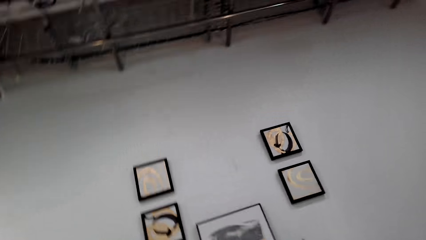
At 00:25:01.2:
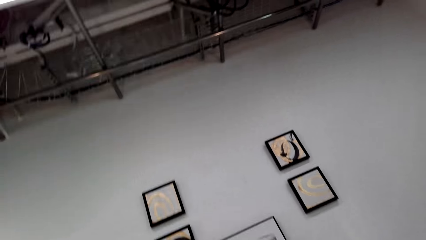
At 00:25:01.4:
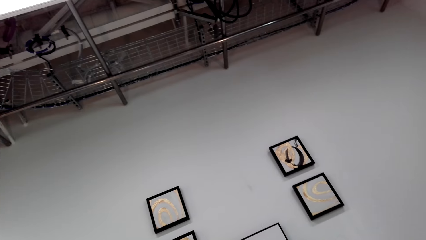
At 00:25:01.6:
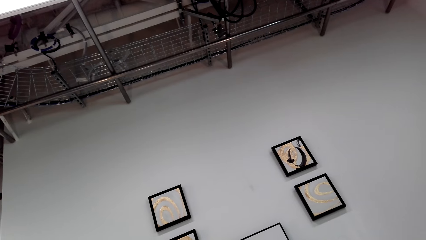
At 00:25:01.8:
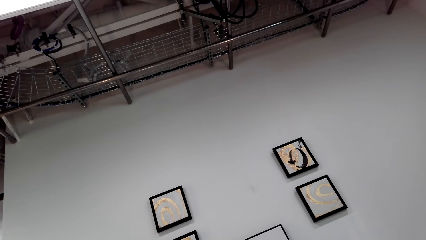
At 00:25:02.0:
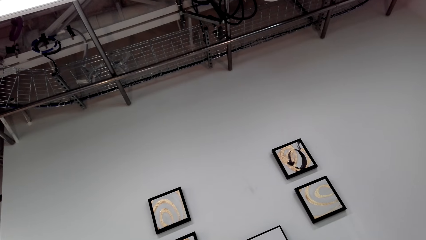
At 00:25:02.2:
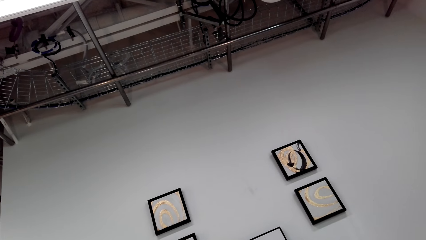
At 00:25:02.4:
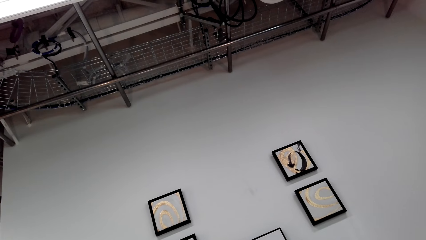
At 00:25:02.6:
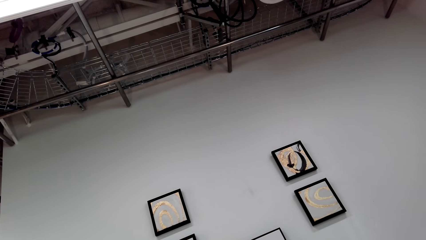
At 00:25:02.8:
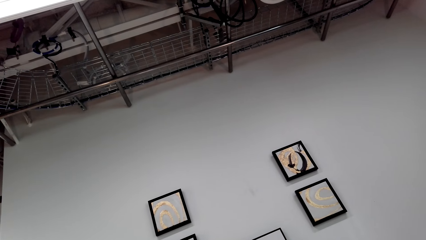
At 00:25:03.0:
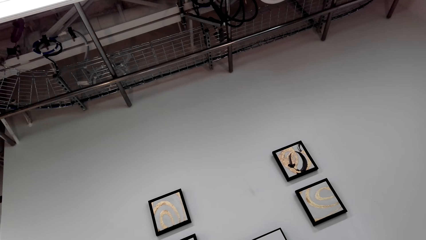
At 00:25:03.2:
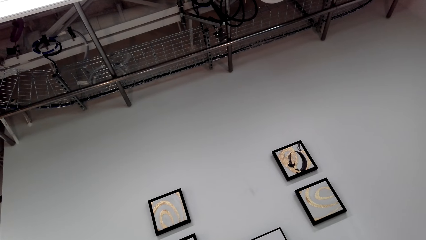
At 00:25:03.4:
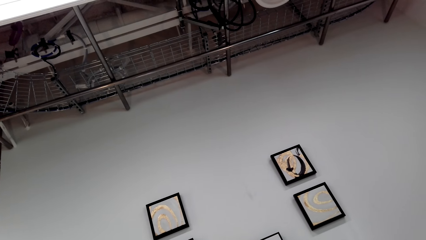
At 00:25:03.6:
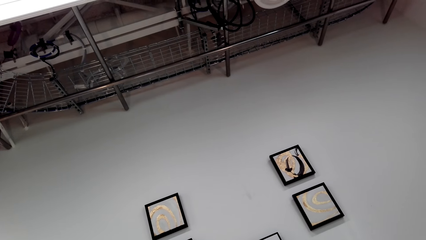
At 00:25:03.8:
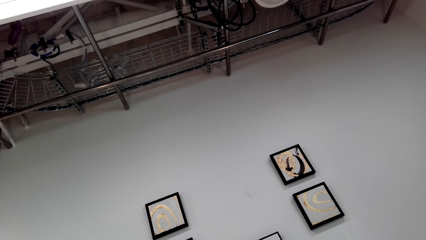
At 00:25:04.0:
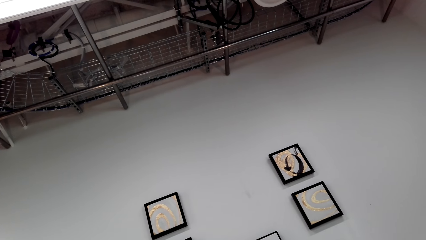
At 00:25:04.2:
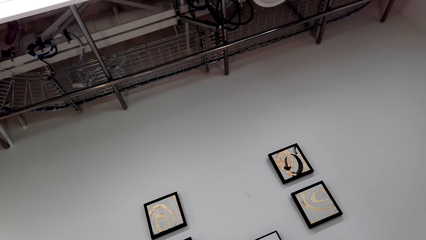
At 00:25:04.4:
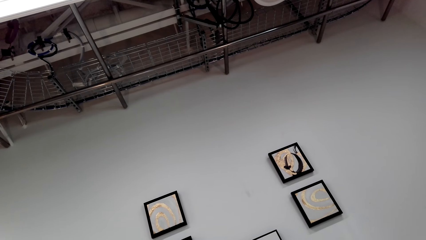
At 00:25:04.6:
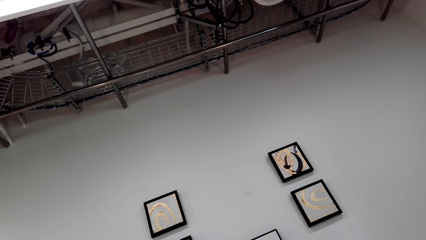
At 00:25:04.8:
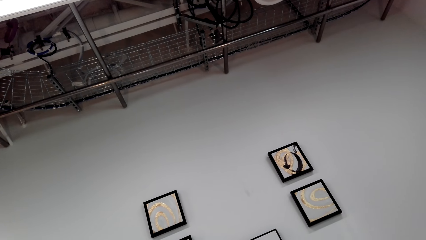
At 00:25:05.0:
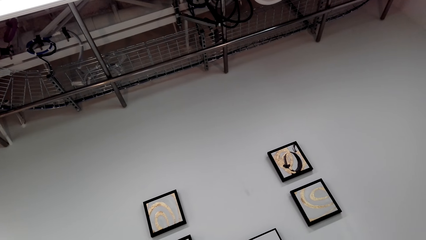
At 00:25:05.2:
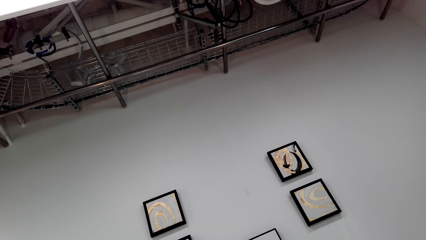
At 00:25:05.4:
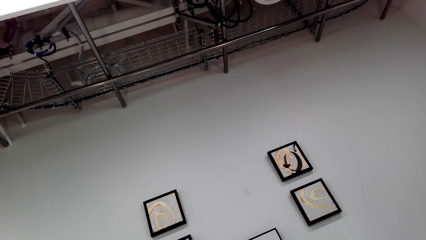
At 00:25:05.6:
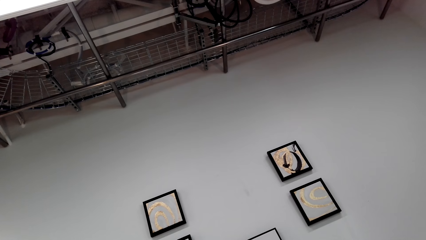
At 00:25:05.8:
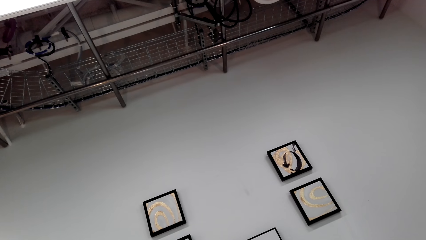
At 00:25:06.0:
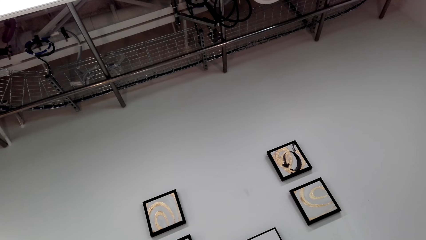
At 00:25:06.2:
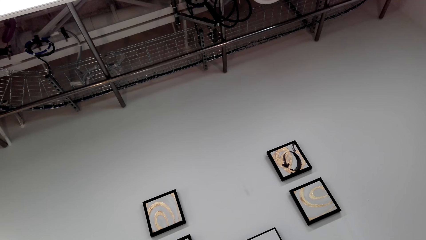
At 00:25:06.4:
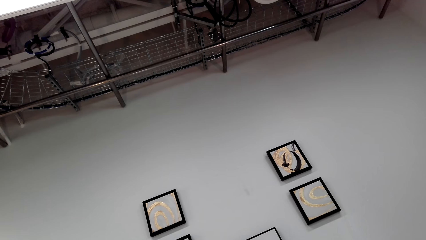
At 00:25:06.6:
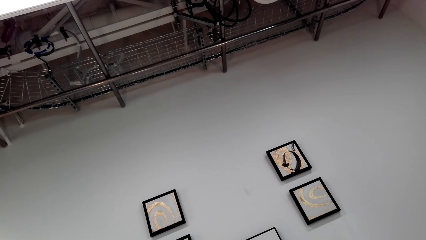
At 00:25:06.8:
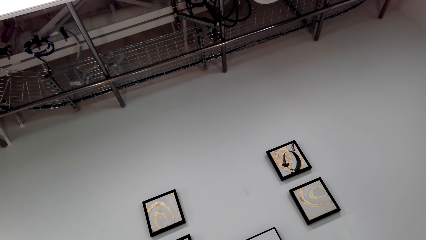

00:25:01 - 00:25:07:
The camera wearer looks upward.

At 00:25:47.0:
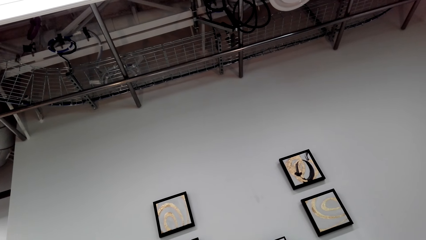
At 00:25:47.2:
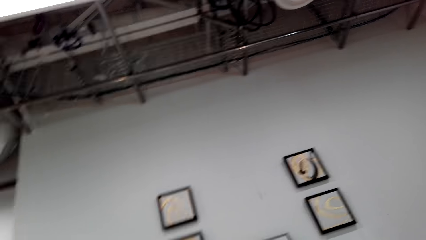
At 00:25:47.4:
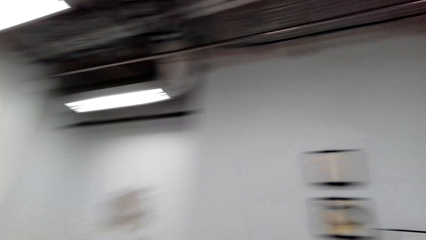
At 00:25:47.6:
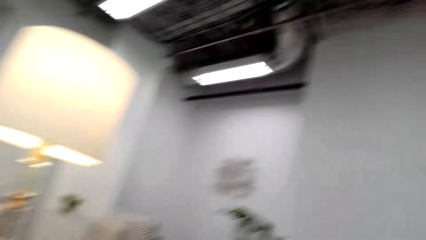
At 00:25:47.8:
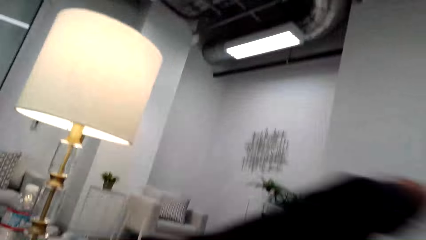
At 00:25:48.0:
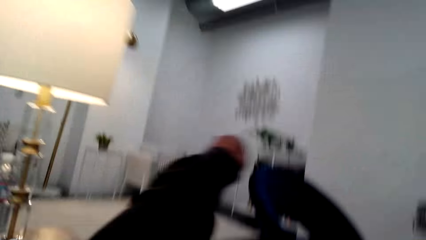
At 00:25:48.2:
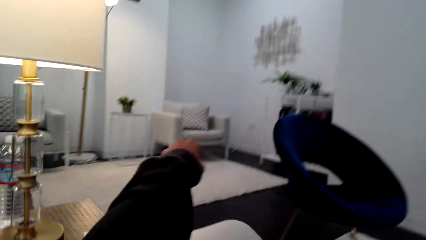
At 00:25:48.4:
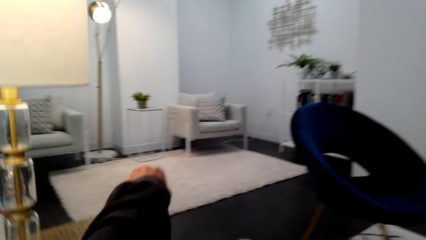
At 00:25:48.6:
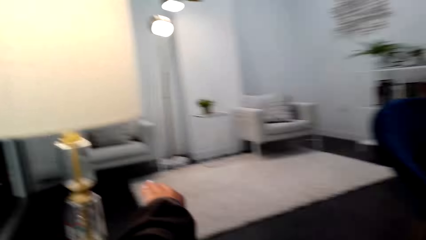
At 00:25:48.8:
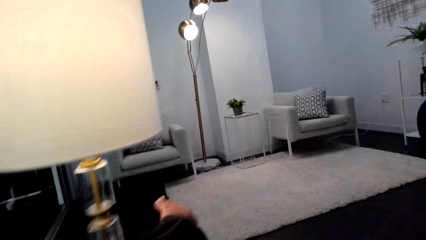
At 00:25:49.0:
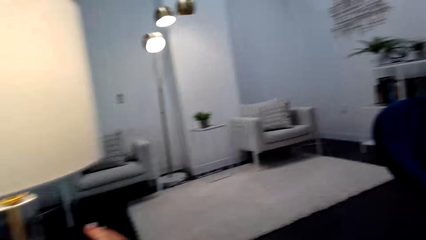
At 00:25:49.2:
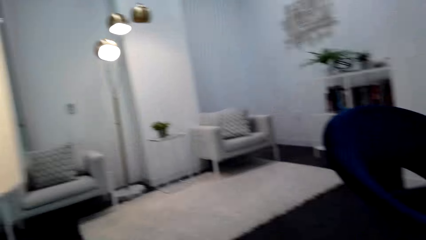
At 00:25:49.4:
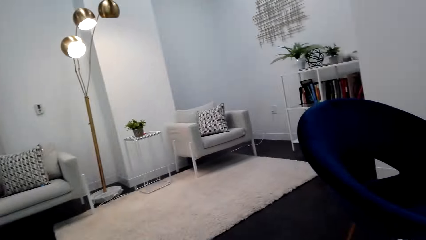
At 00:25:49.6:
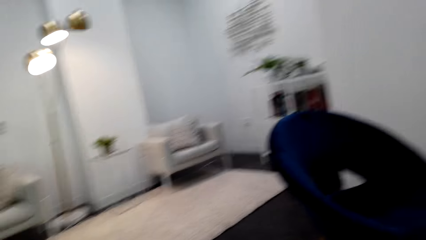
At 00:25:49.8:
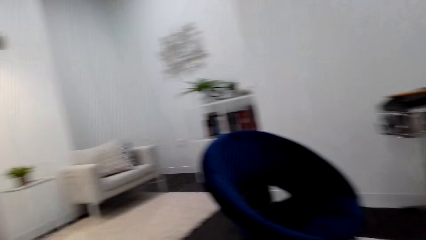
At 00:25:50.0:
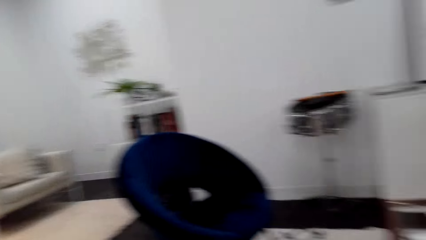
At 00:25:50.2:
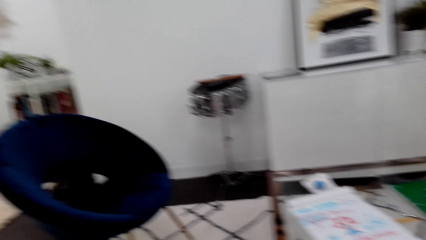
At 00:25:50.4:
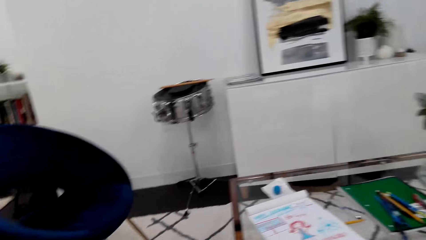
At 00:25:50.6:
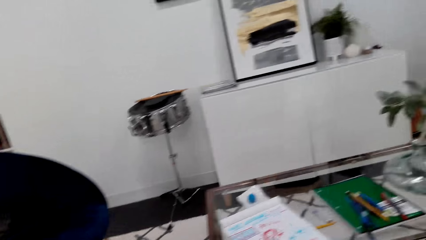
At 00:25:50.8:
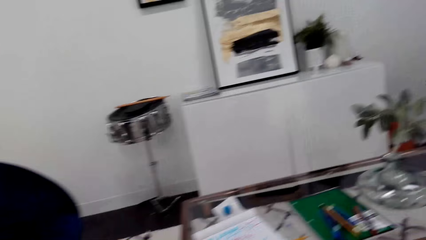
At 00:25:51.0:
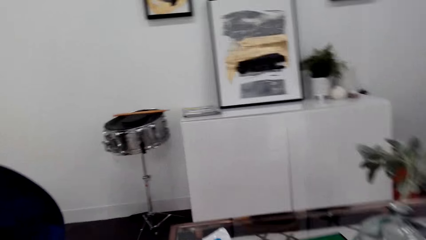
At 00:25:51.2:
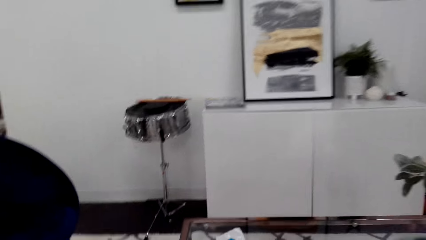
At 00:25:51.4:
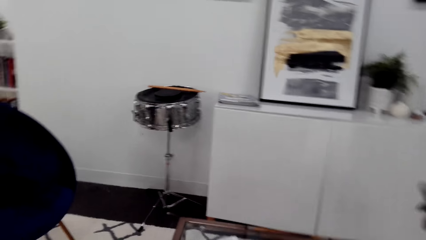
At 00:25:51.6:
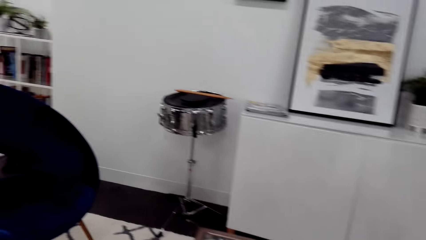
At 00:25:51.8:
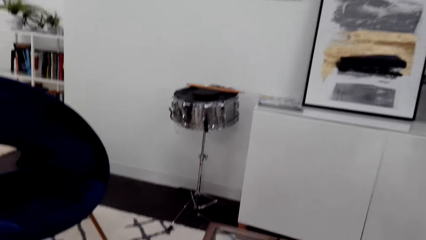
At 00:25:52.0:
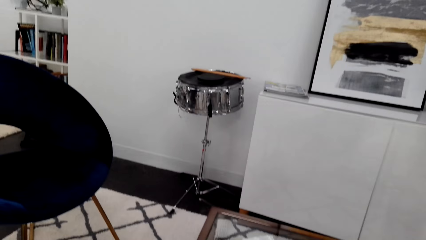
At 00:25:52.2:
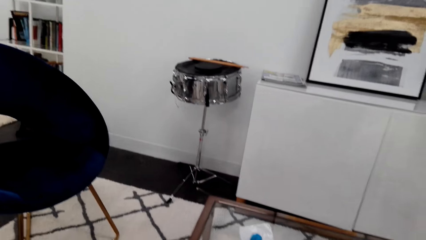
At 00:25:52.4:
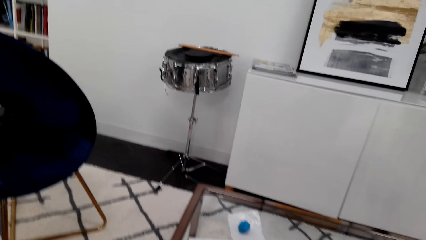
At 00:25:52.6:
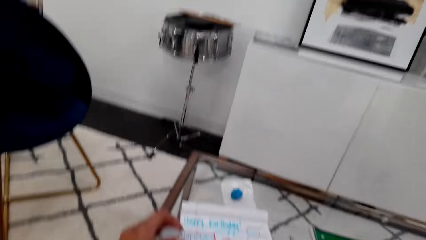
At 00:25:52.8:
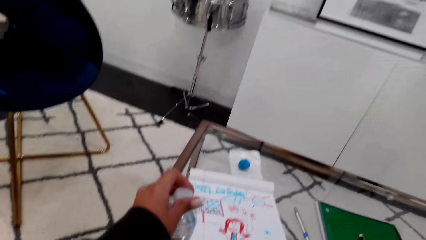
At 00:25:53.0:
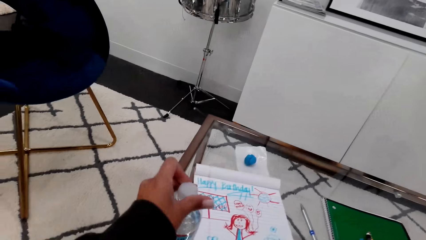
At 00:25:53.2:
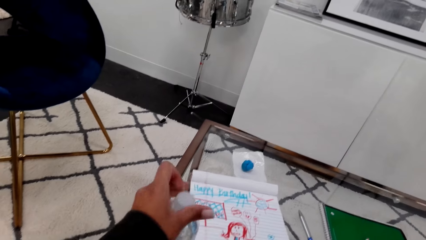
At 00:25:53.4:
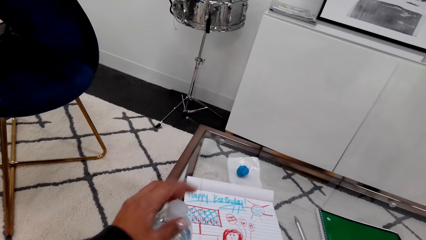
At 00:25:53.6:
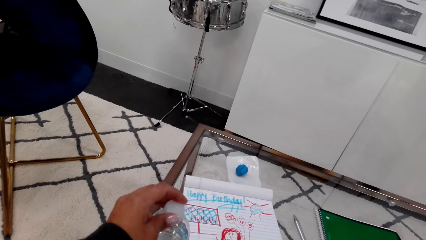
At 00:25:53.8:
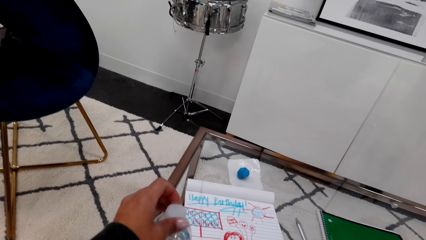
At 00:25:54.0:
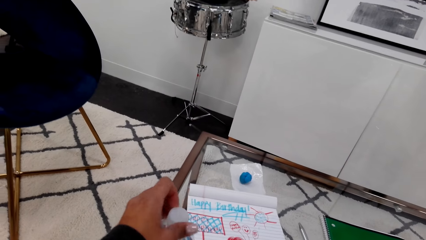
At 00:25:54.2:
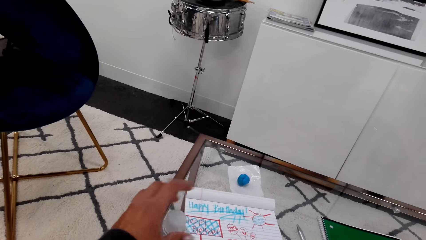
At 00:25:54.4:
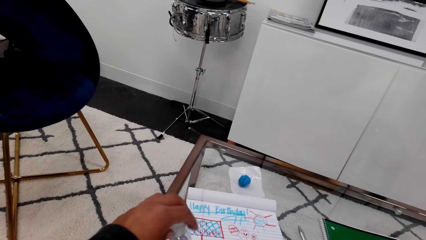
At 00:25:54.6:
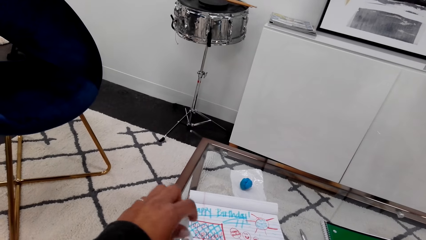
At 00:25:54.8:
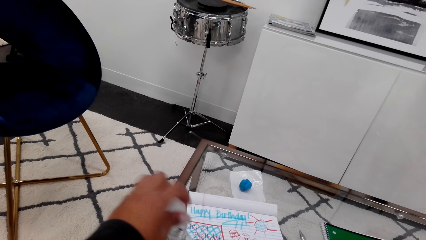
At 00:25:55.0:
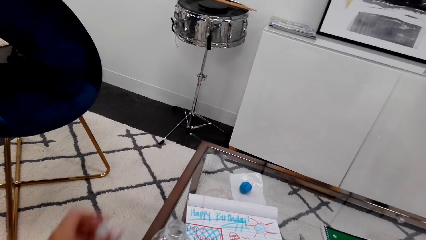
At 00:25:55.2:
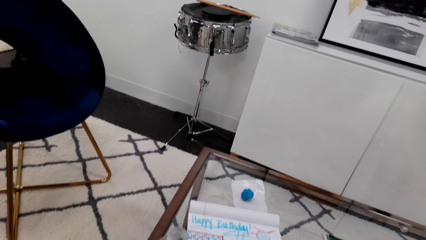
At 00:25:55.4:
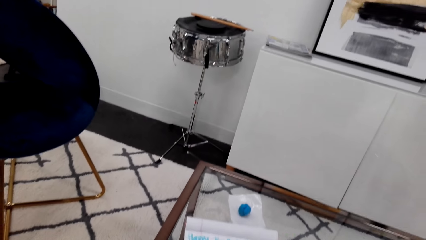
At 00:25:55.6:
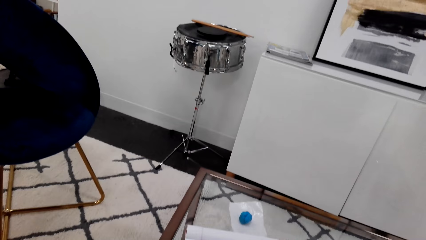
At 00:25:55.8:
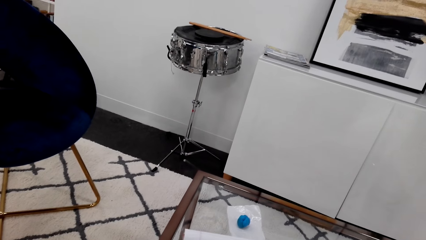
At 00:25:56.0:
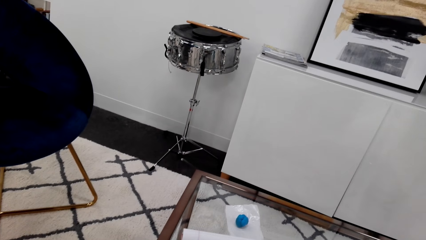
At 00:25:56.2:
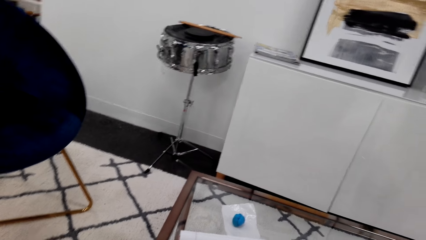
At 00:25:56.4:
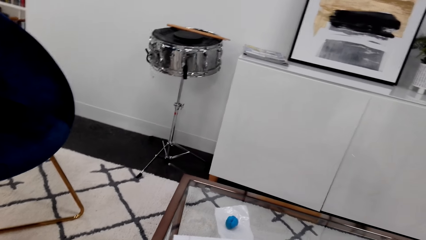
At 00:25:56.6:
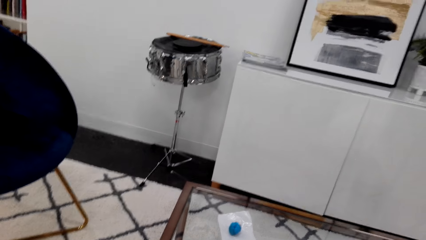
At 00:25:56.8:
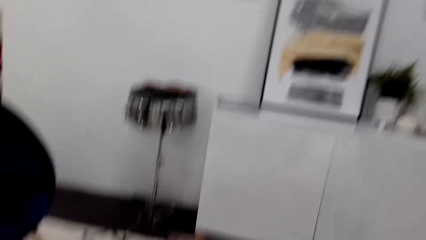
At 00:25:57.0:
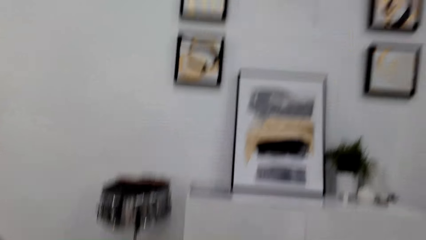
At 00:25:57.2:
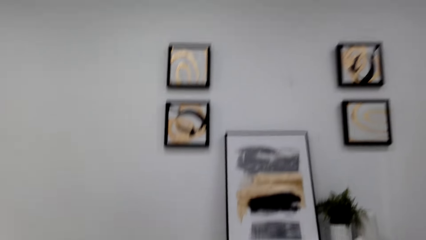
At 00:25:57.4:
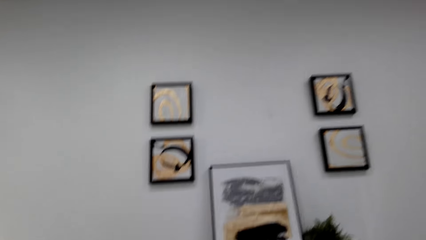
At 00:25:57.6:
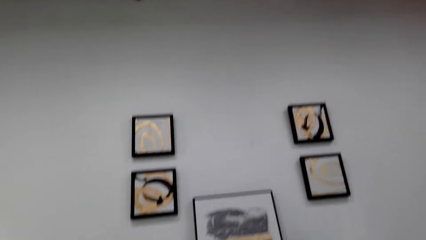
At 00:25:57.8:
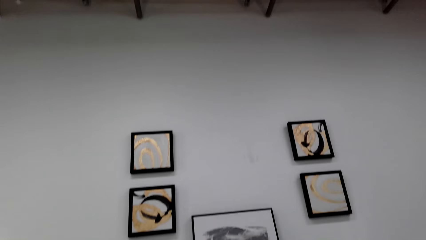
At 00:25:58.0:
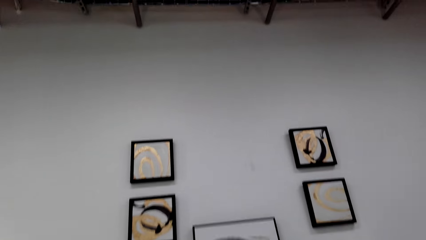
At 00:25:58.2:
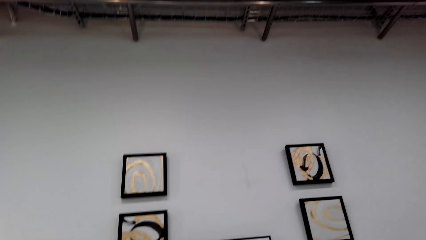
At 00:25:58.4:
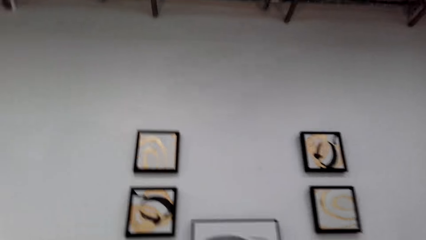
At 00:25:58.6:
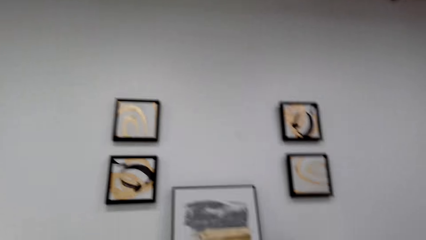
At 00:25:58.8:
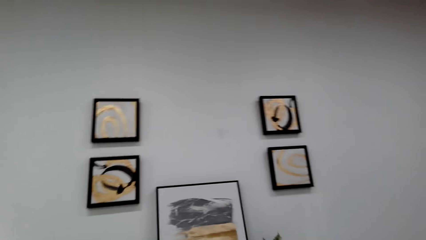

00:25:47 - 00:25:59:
The camera wearer moves their arm. They look around. They open the water bottle. They look upward.
